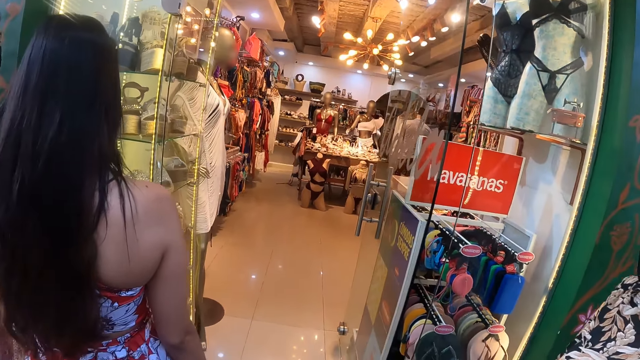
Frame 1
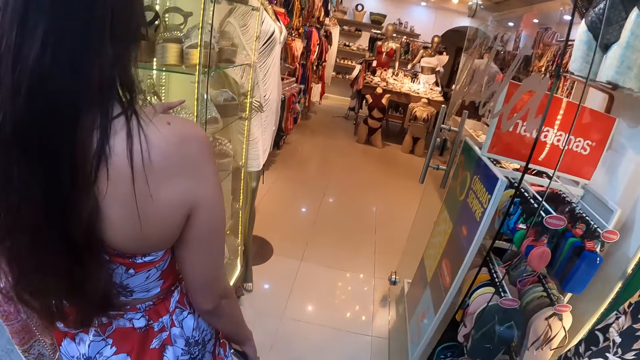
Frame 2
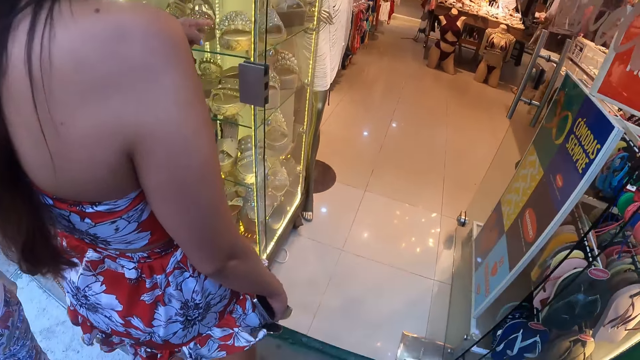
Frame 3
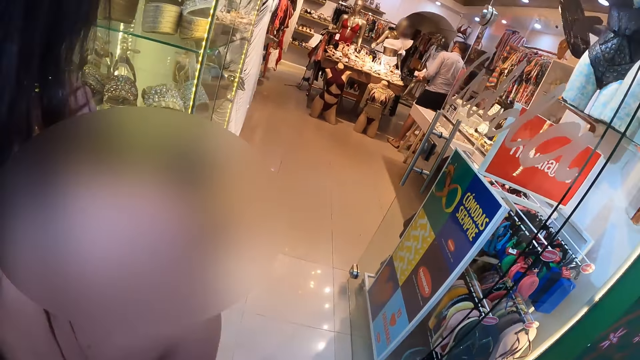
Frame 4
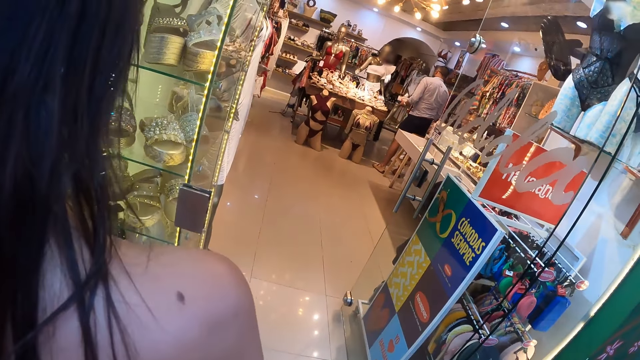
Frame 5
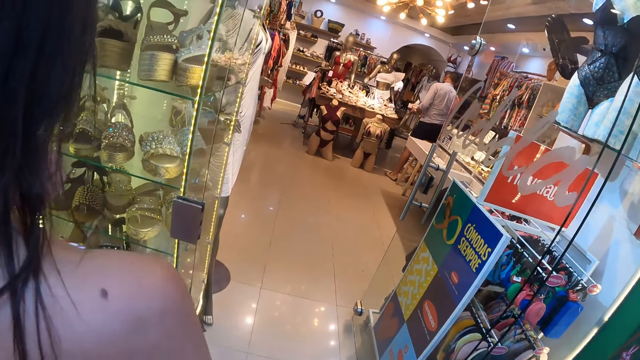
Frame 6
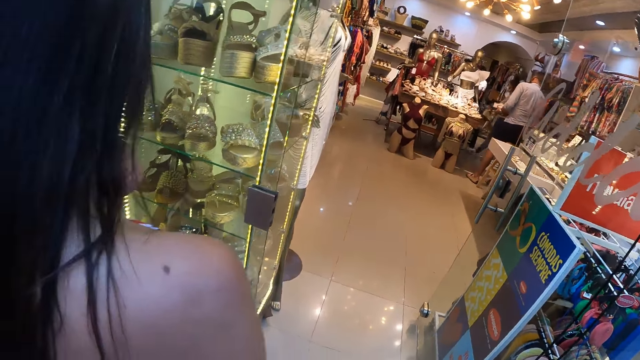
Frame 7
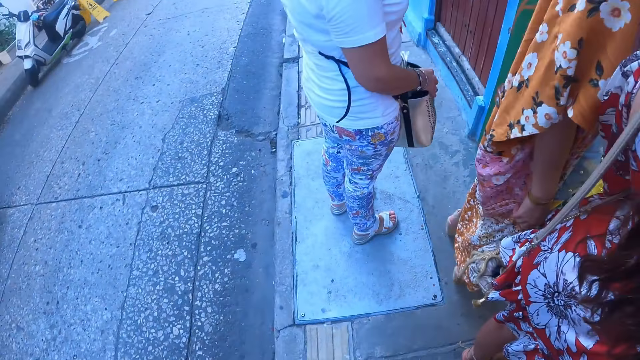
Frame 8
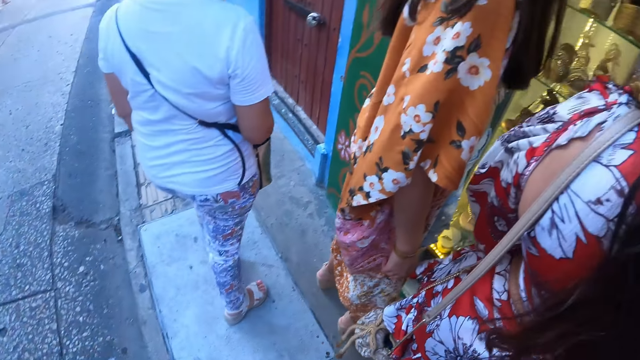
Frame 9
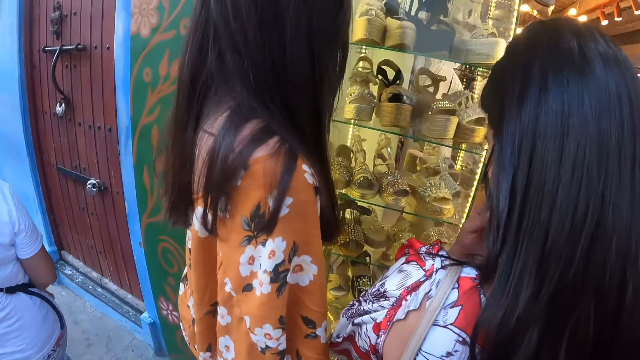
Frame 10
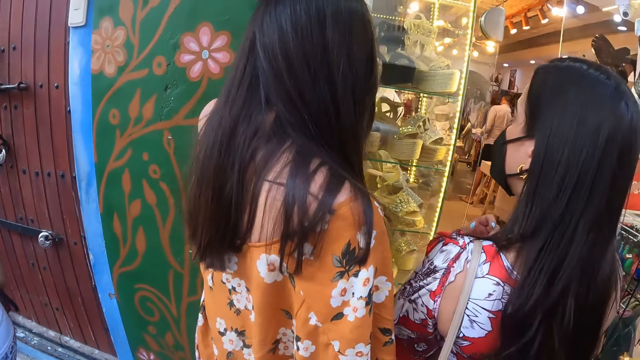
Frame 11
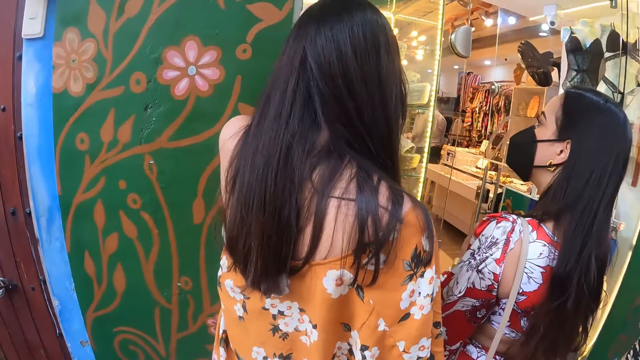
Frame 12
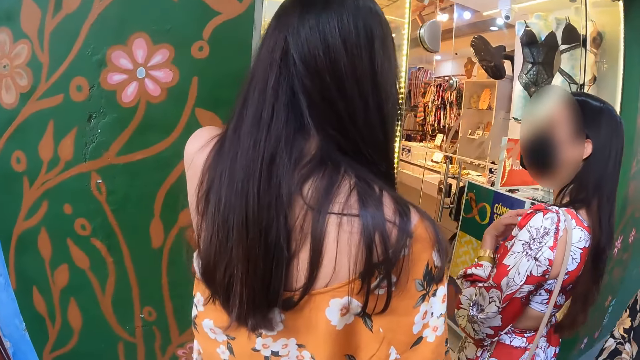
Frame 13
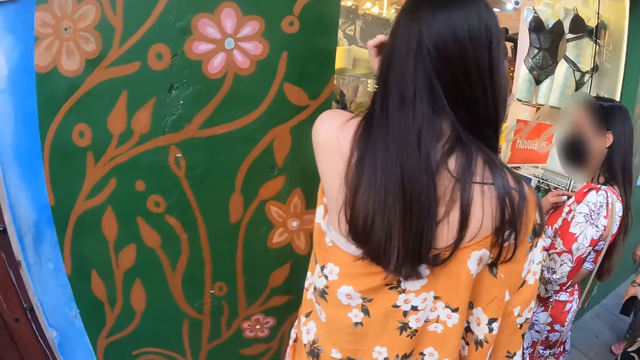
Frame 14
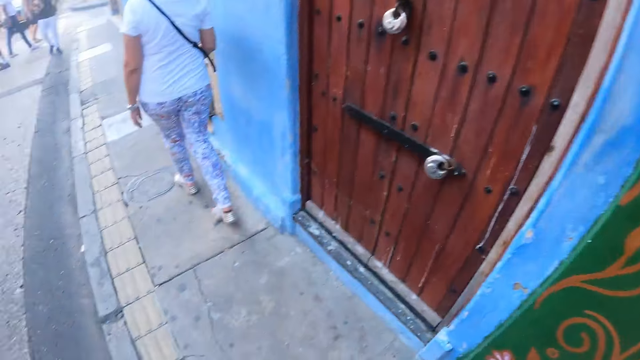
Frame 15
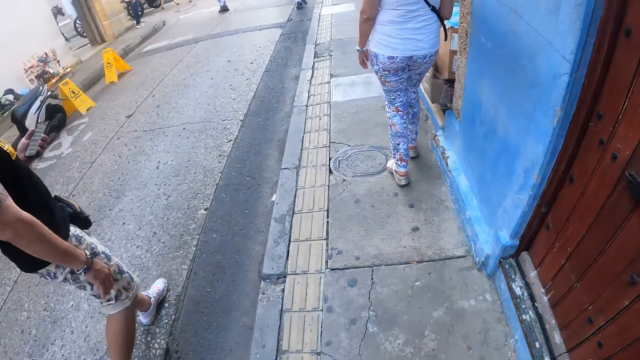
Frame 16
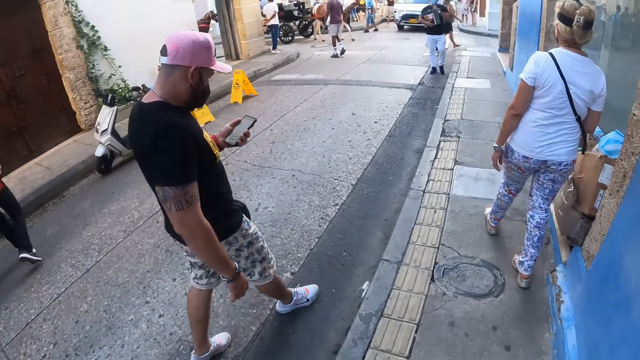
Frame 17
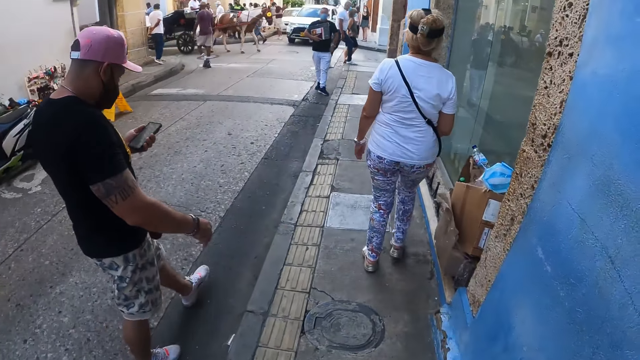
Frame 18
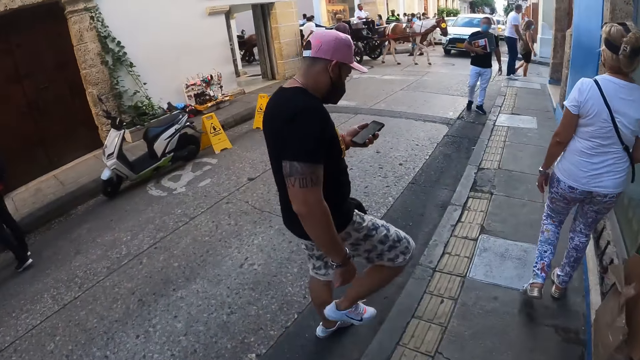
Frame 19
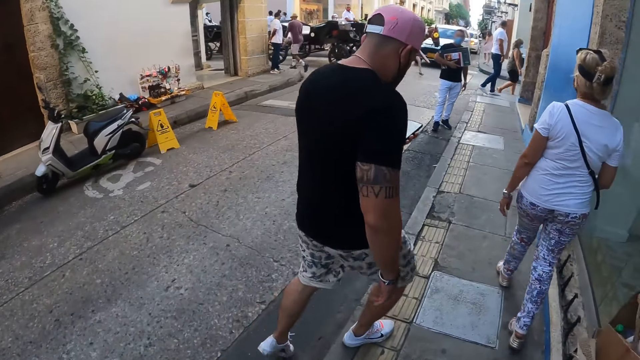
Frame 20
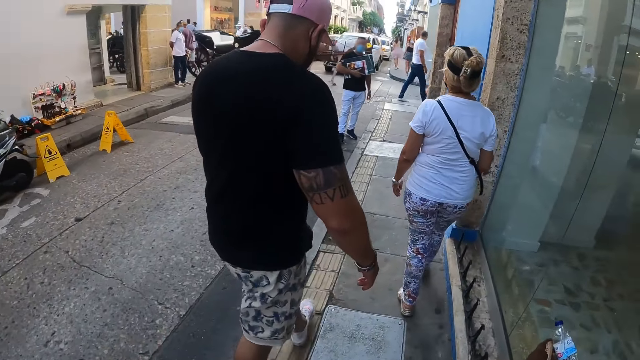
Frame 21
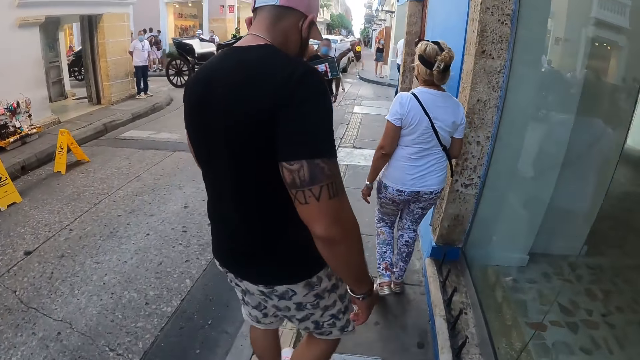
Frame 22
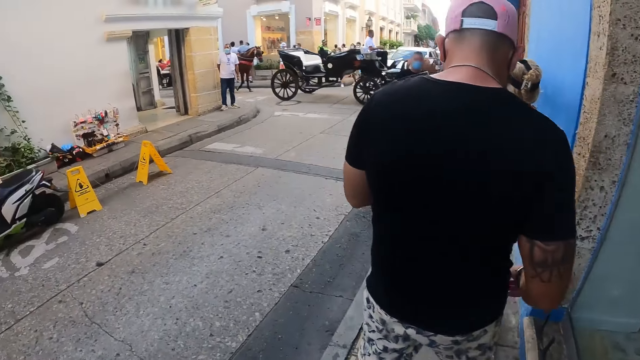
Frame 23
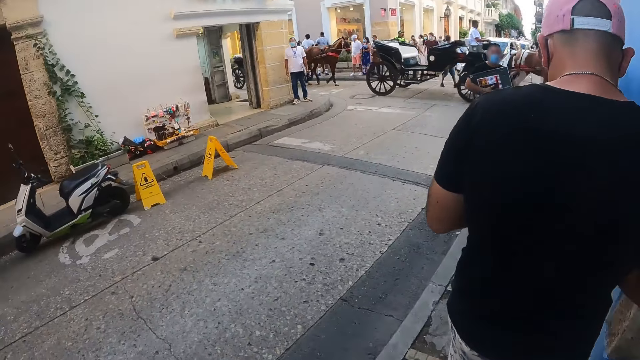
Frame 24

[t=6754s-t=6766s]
A woman walks around. The camera wearer walks around. Another woman walks around. The first woman walks around. The camera wearer looks around. The other woman walks around. The camera wearer walks around.

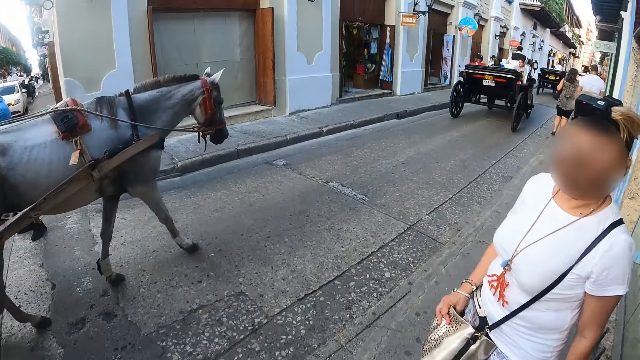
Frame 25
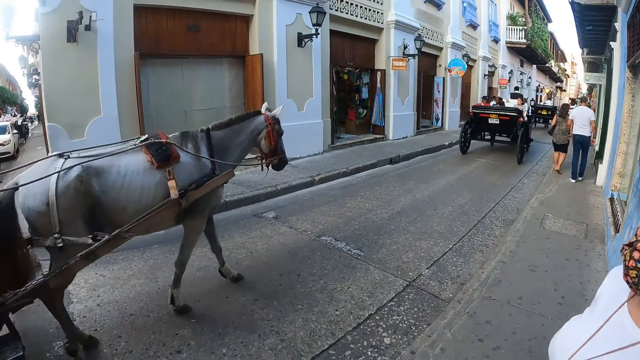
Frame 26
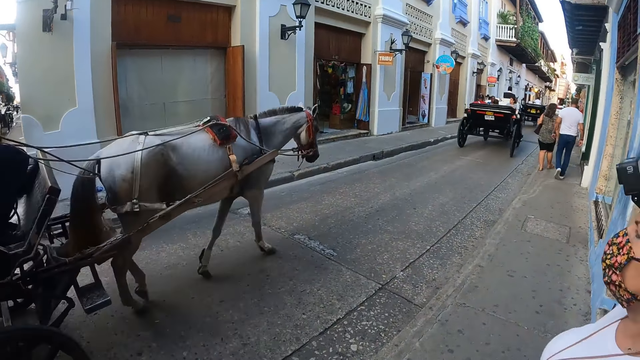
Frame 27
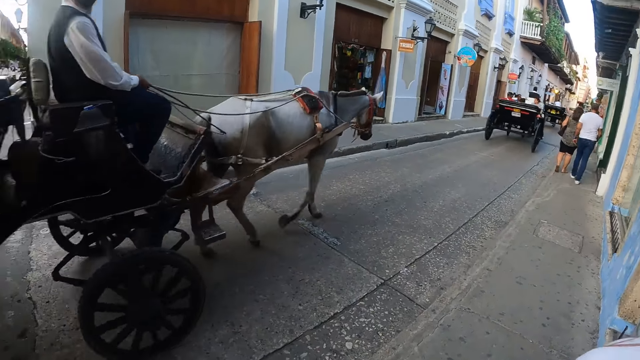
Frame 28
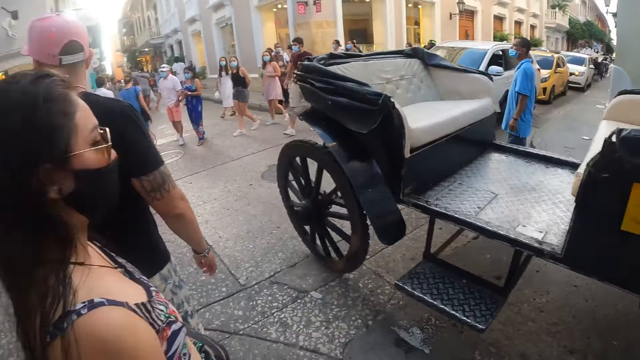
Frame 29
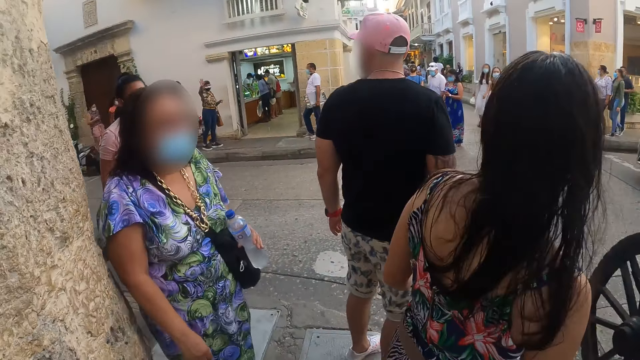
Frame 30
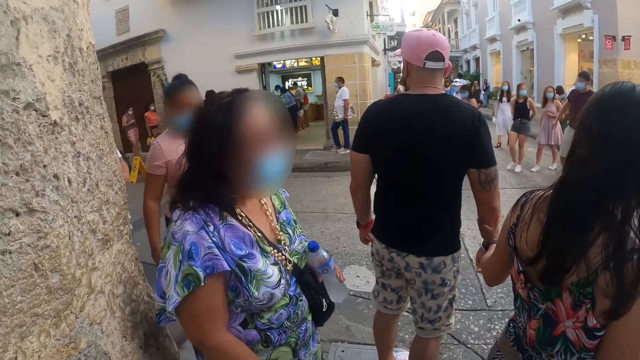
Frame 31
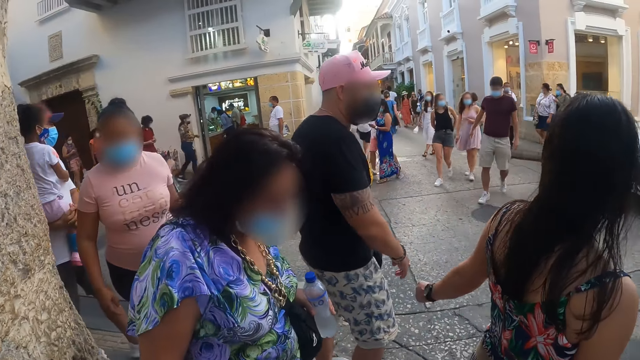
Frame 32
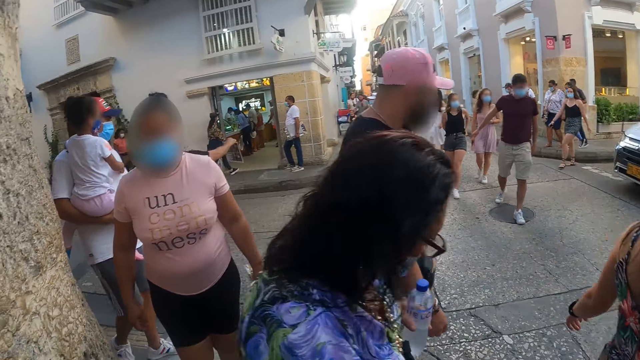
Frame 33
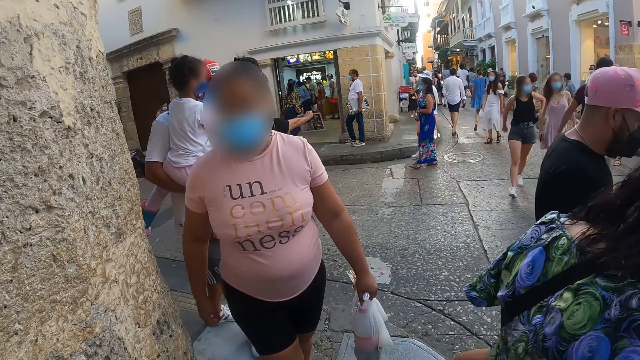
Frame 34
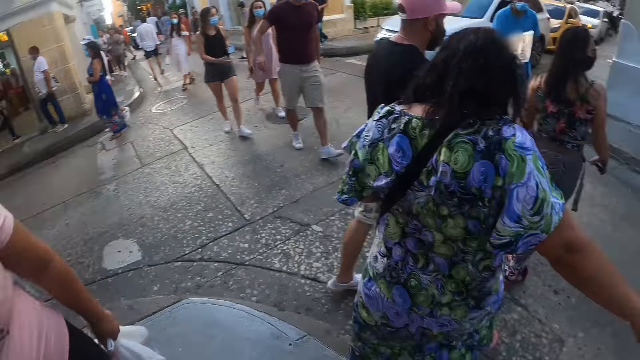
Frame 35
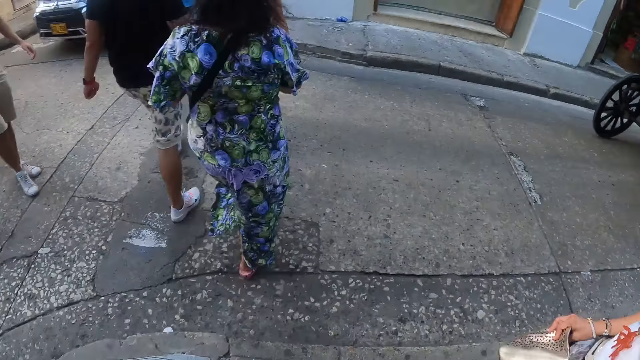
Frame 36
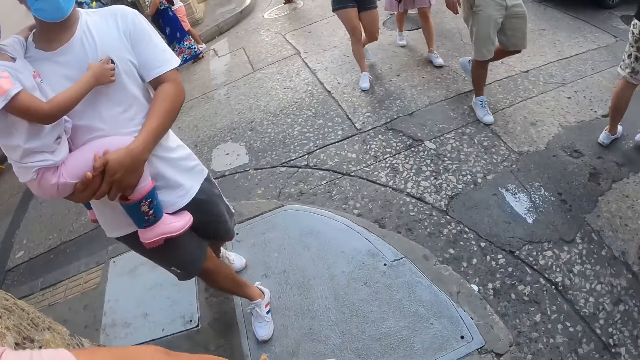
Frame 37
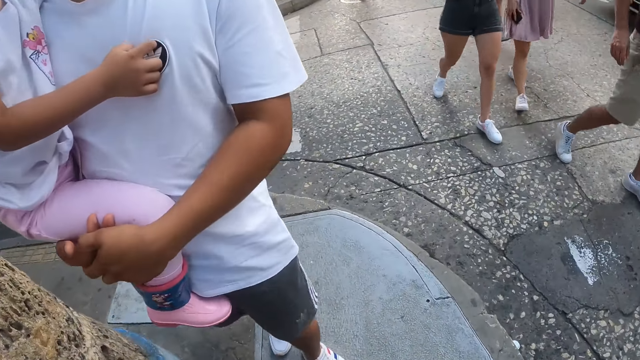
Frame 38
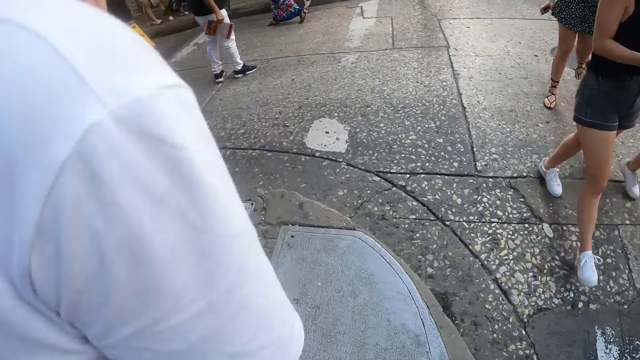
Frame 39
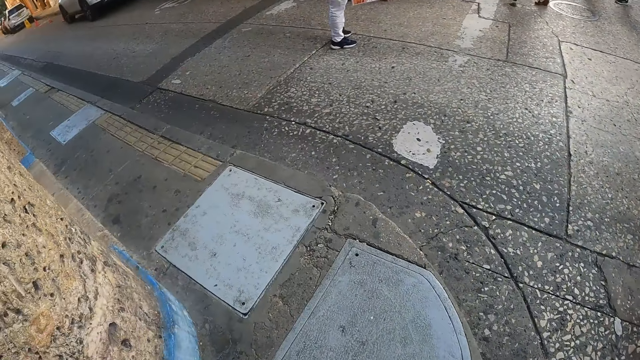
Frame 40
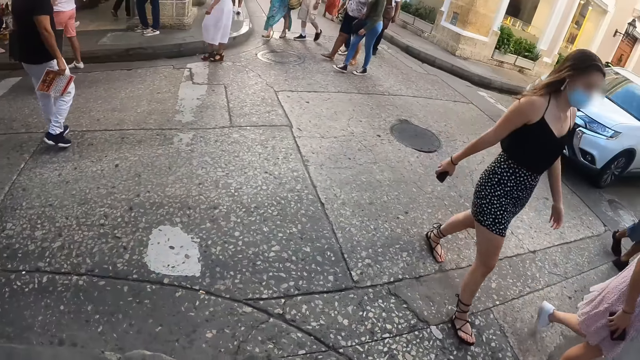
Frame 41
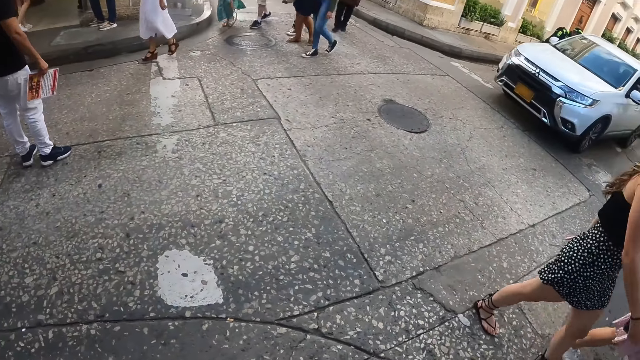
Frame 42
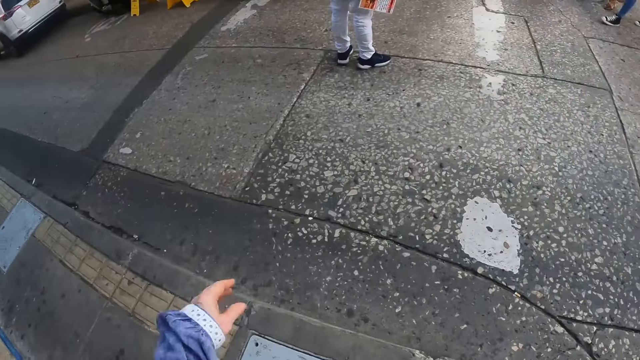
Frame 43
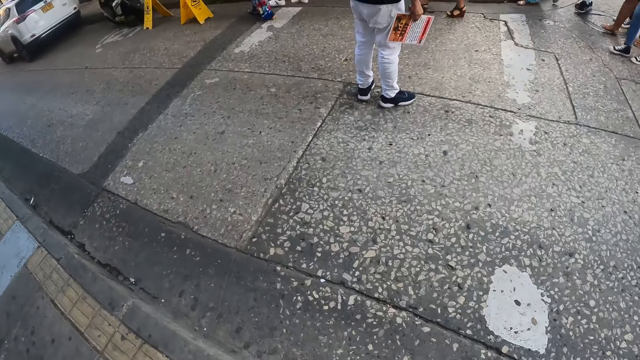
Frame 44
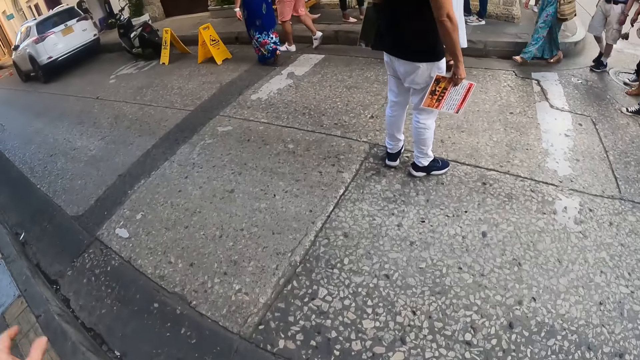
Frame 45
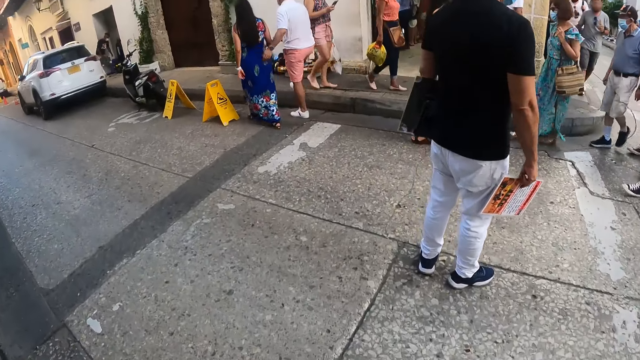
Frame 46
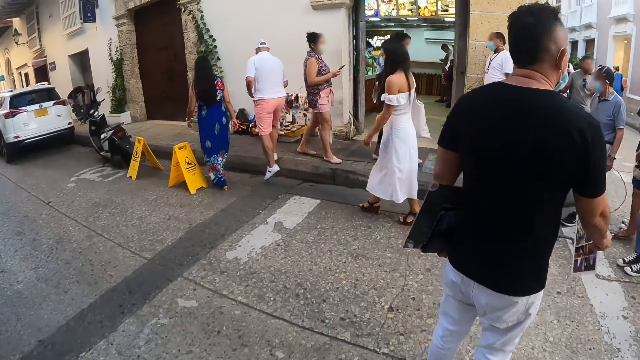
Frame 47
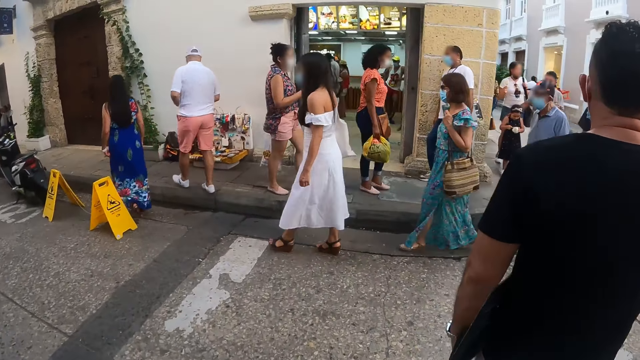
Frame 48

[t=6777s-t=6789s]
The camera wearer looks around. They cross the road.
